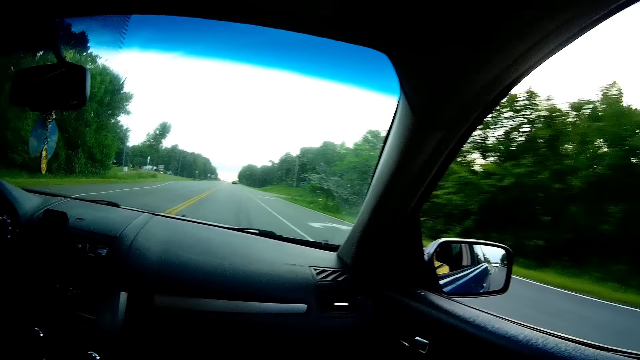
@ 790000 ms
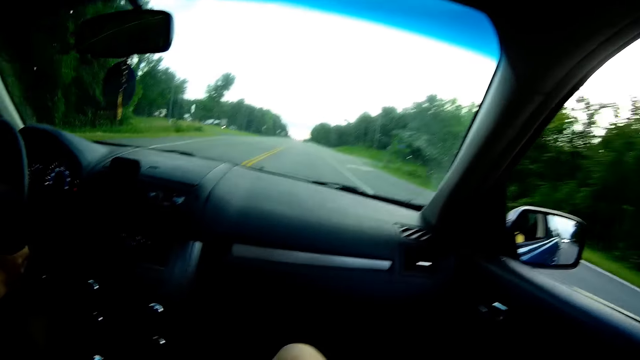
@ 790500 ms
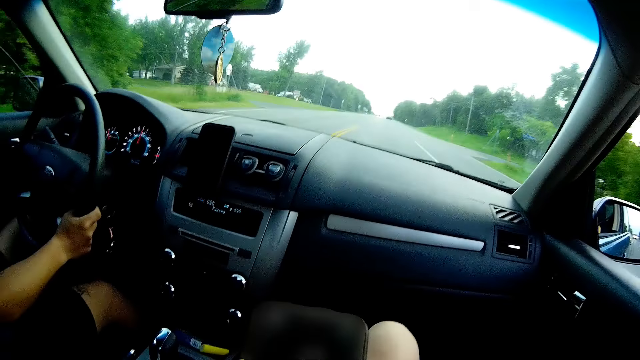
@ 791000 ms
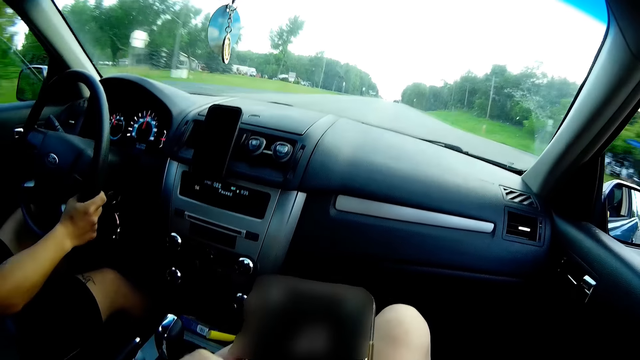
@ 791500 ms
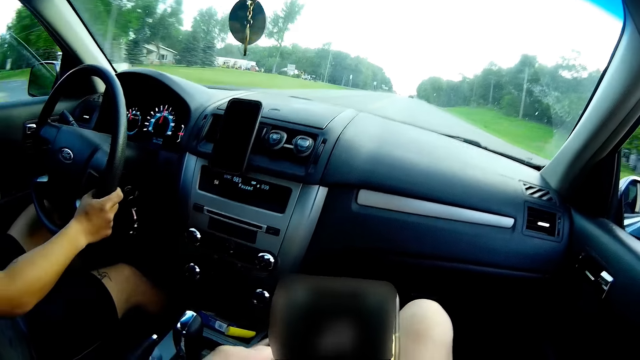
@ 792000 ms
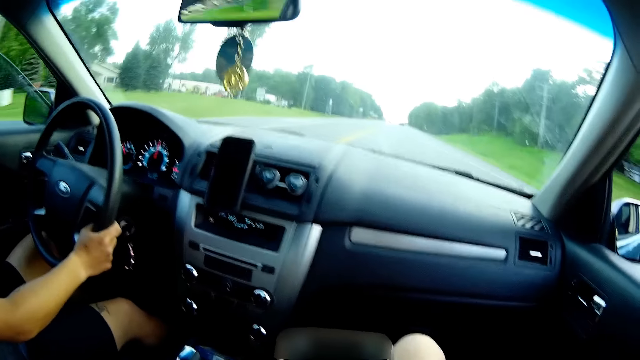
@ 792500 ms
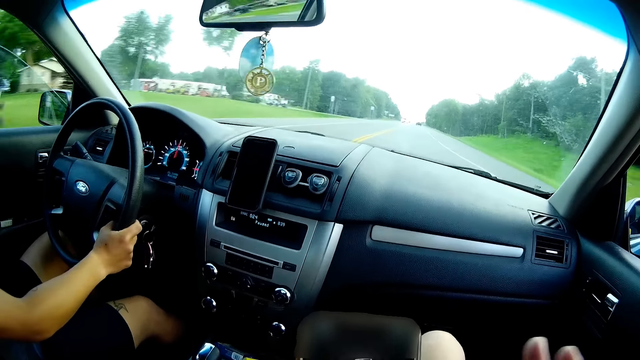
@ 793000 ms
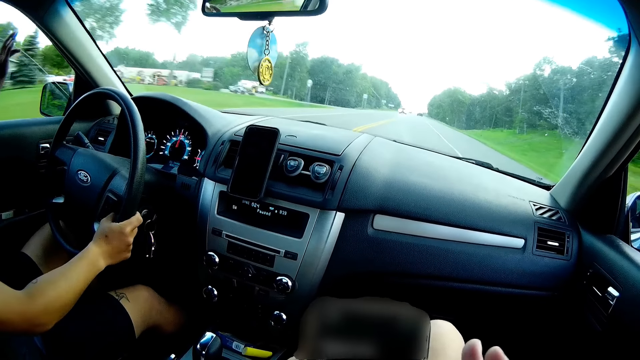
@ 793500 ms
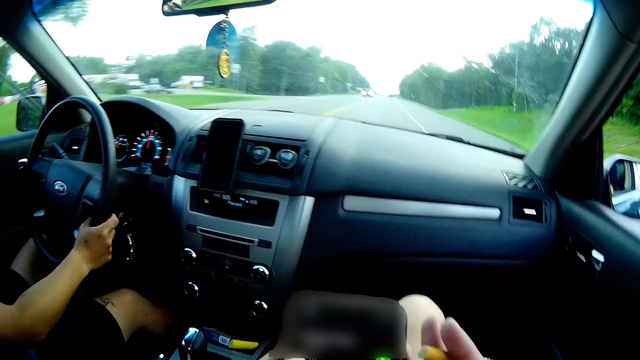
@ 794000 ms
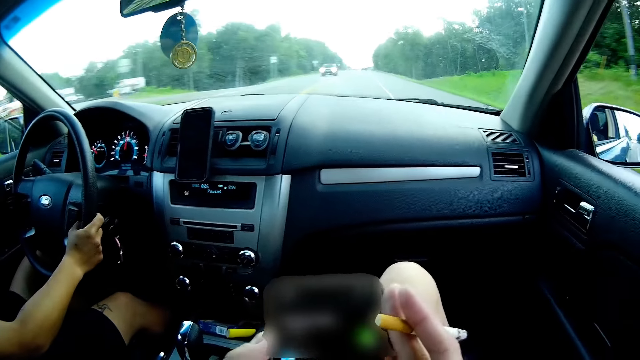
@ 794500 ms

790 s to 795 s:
The camera wearer presses the phone with her hands.

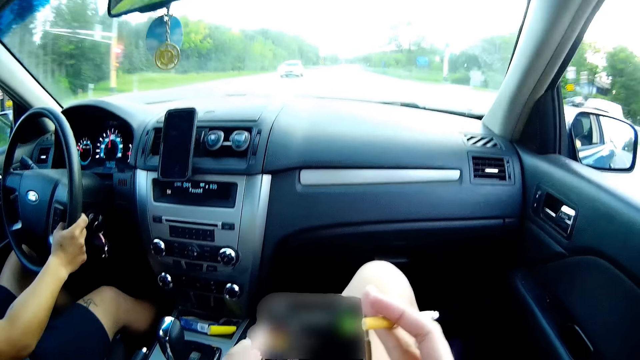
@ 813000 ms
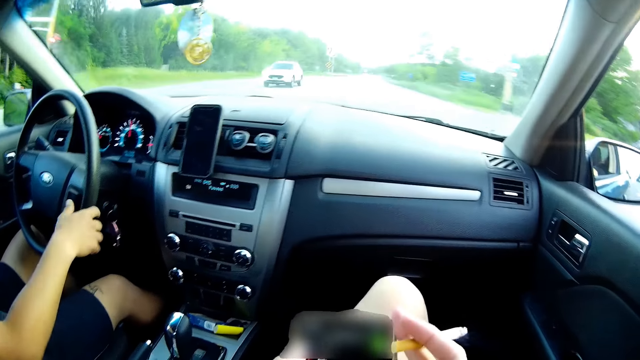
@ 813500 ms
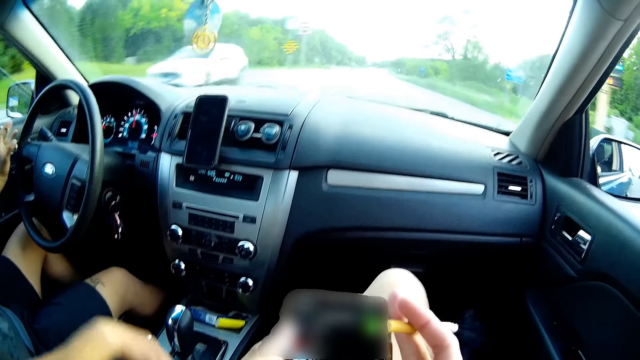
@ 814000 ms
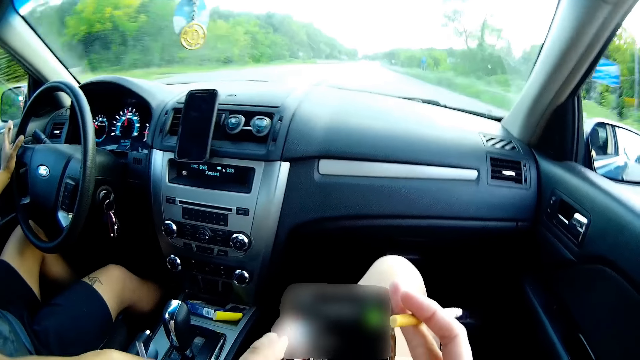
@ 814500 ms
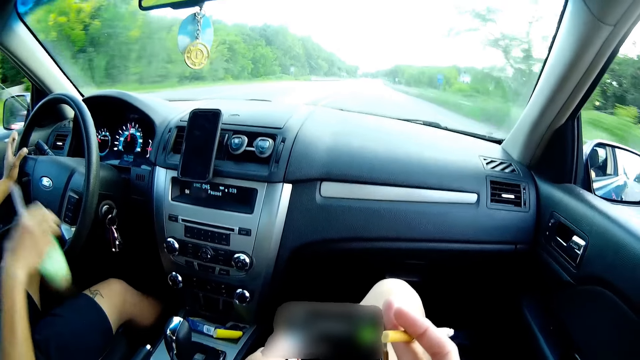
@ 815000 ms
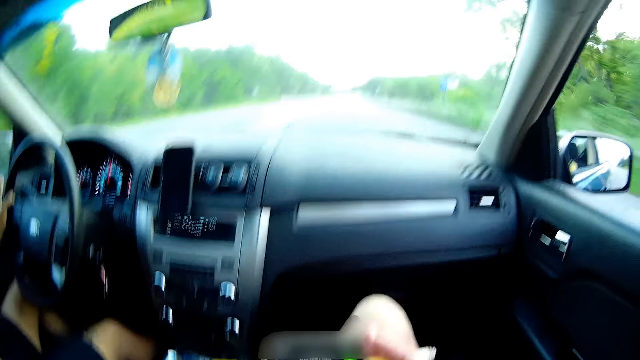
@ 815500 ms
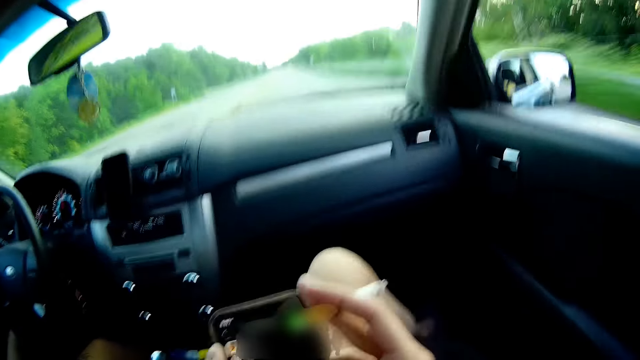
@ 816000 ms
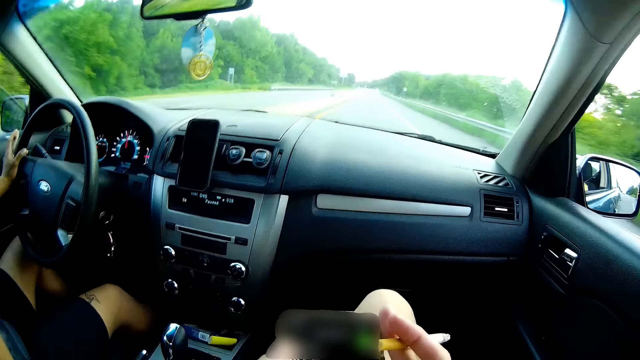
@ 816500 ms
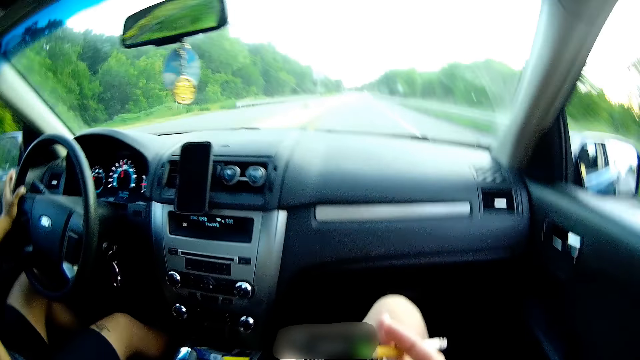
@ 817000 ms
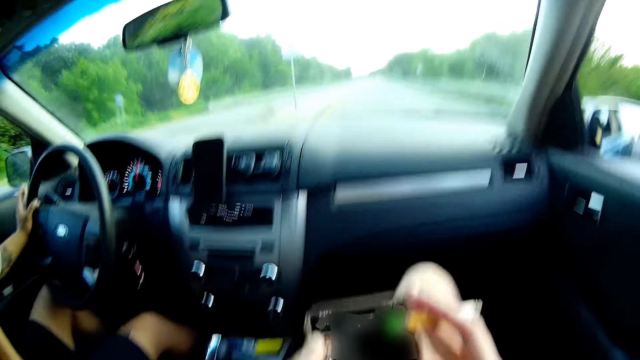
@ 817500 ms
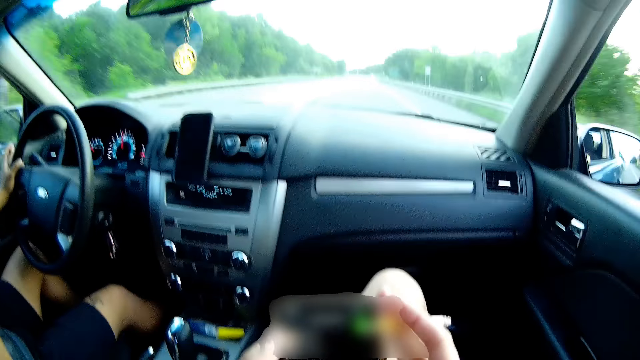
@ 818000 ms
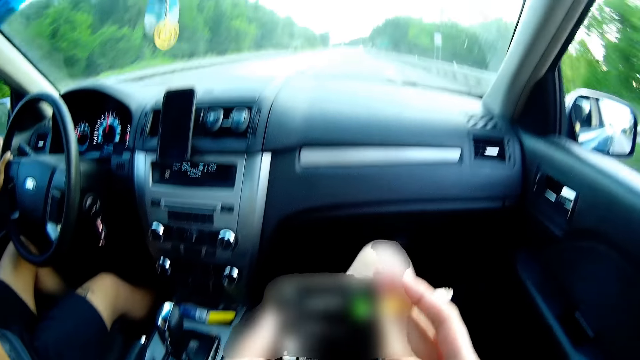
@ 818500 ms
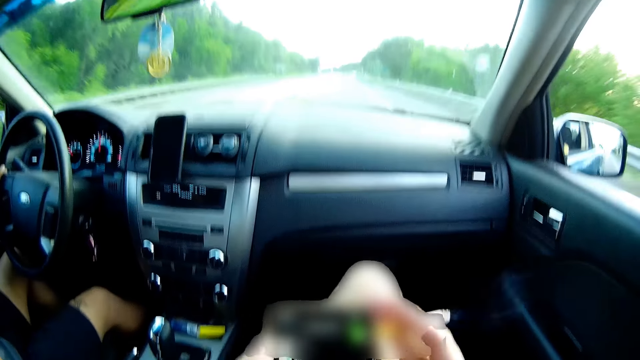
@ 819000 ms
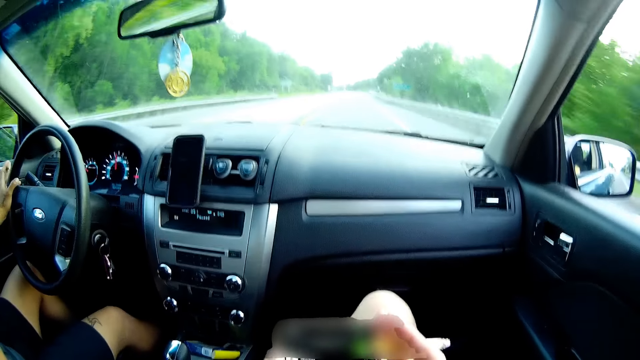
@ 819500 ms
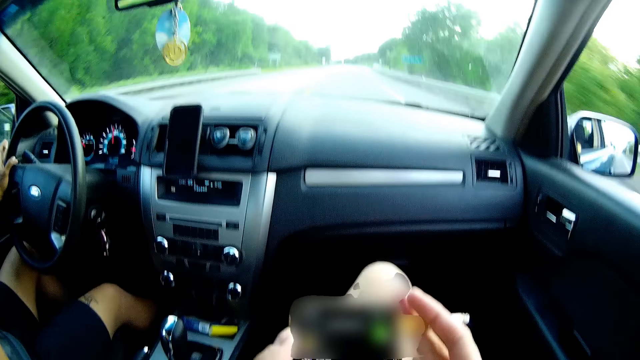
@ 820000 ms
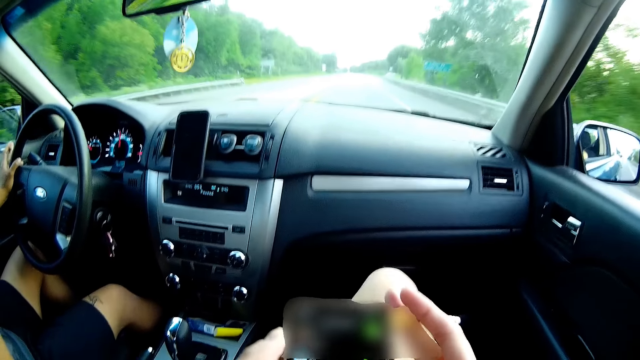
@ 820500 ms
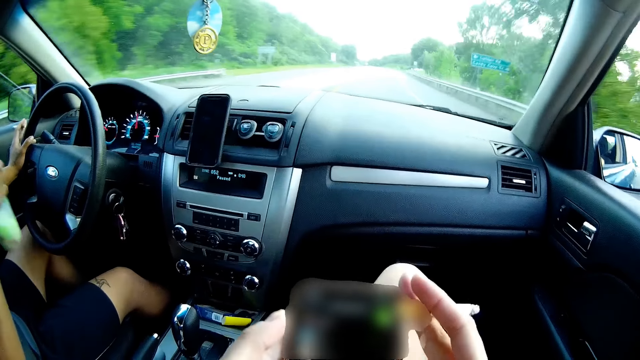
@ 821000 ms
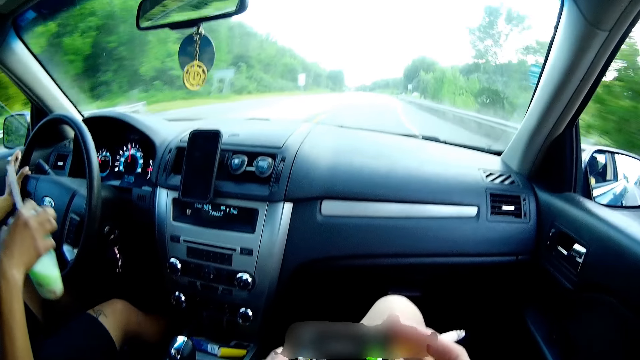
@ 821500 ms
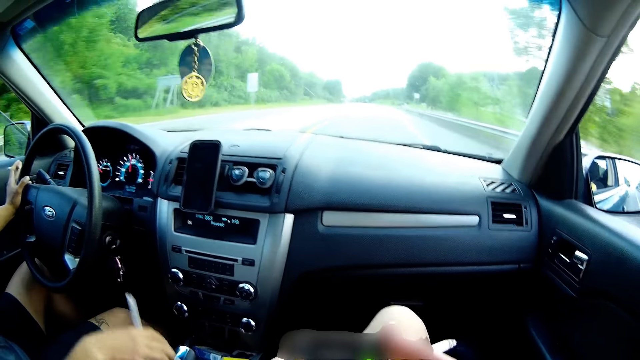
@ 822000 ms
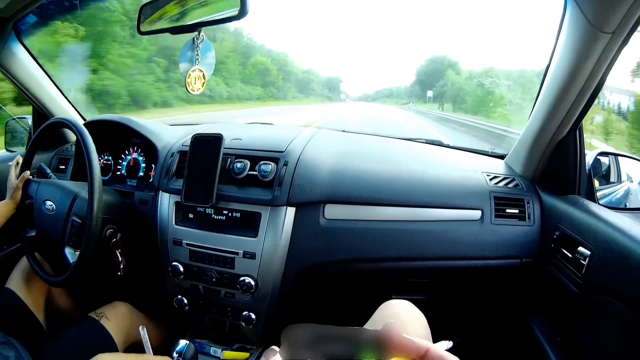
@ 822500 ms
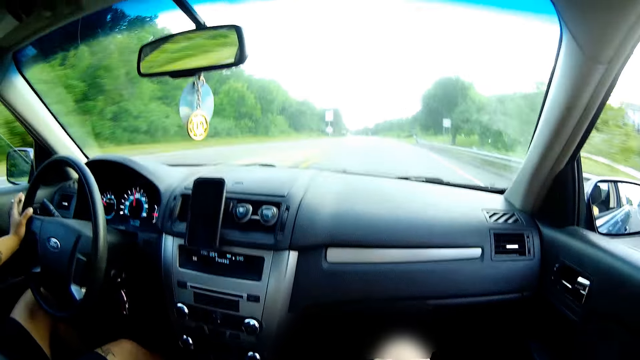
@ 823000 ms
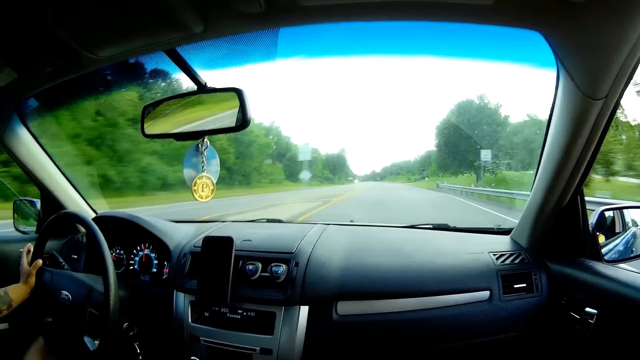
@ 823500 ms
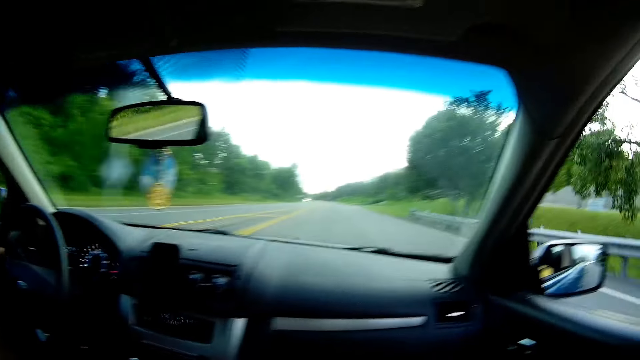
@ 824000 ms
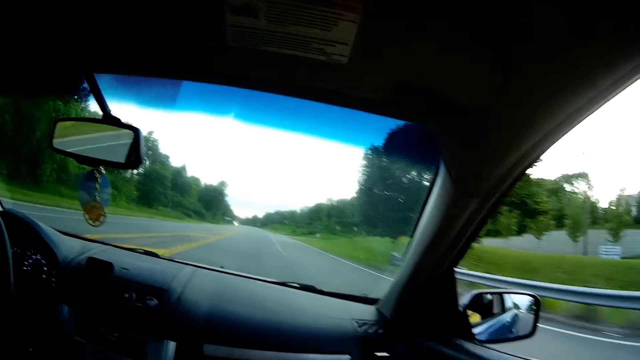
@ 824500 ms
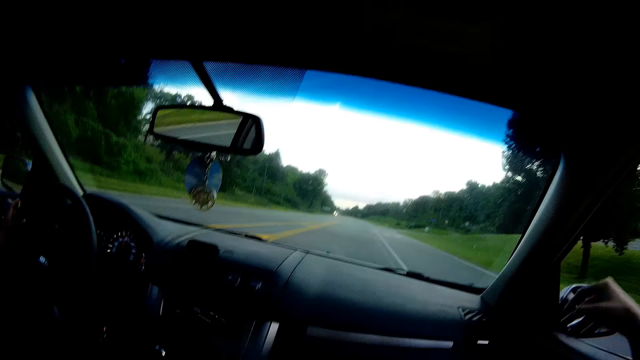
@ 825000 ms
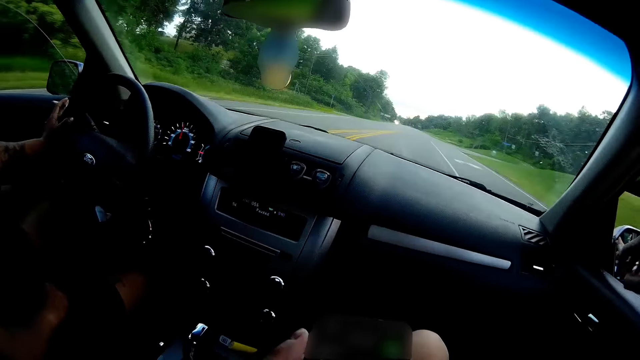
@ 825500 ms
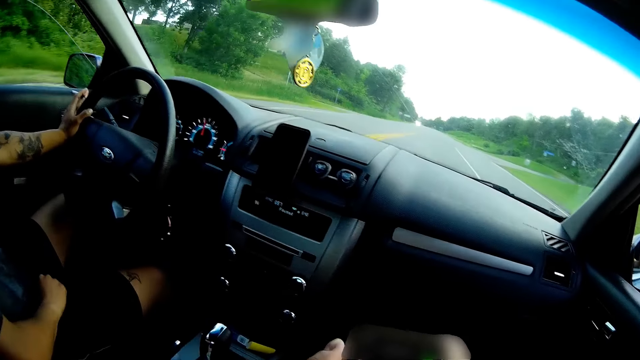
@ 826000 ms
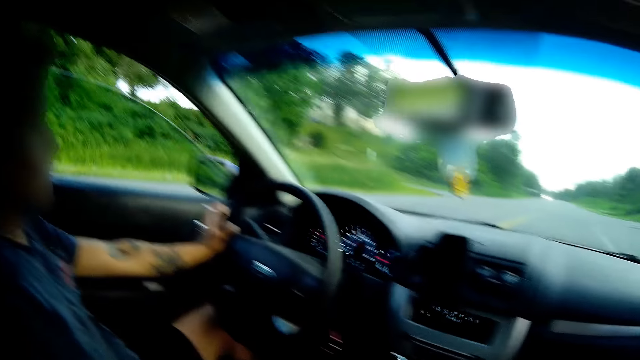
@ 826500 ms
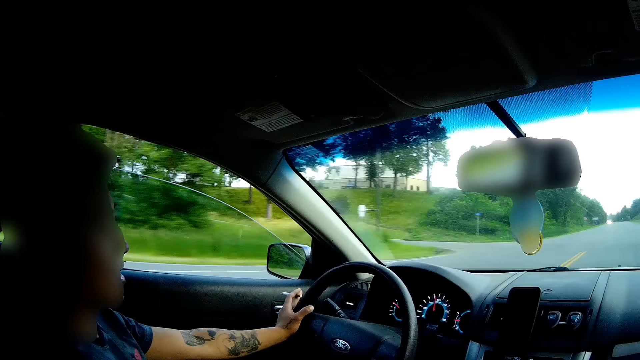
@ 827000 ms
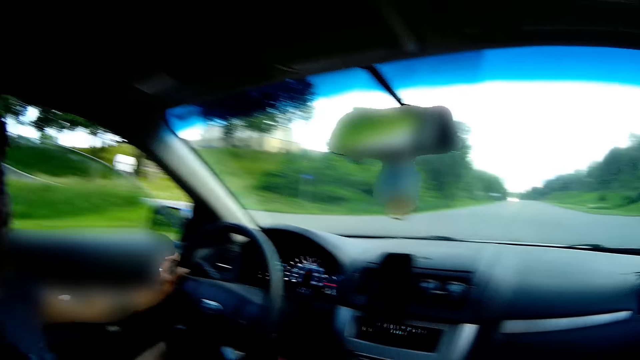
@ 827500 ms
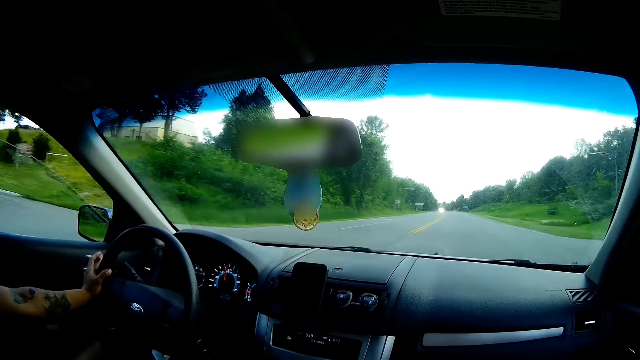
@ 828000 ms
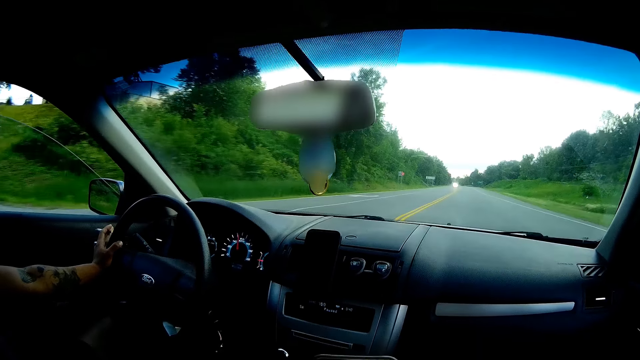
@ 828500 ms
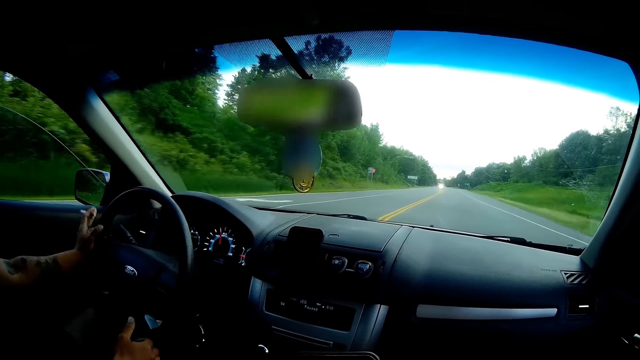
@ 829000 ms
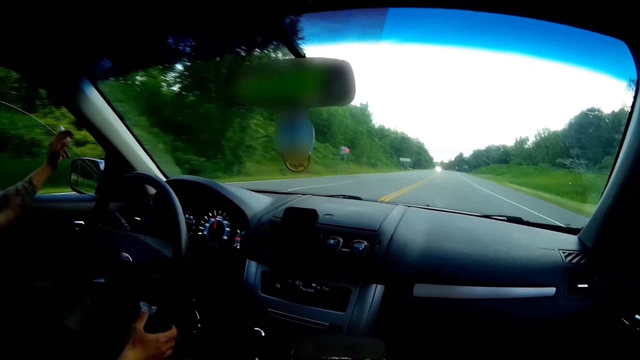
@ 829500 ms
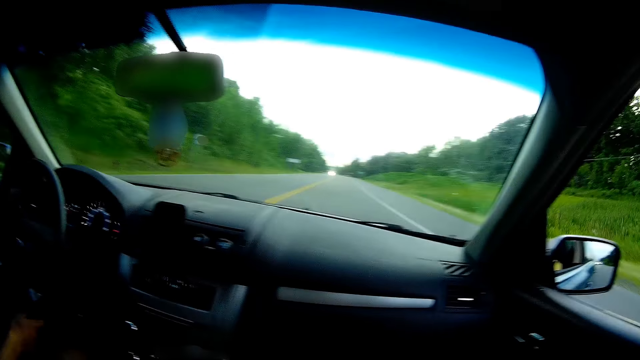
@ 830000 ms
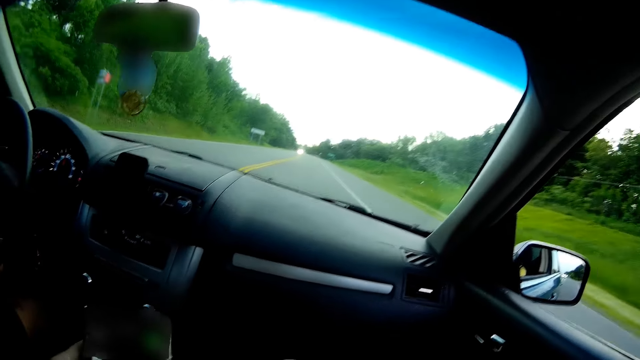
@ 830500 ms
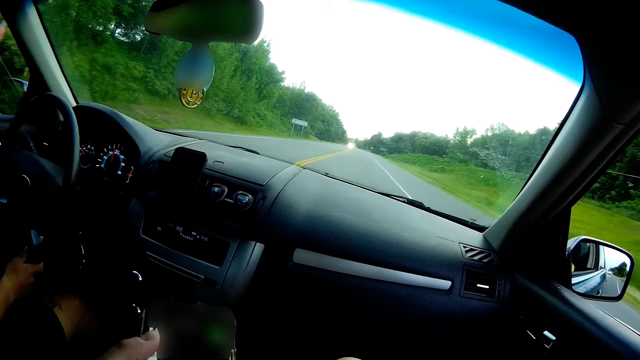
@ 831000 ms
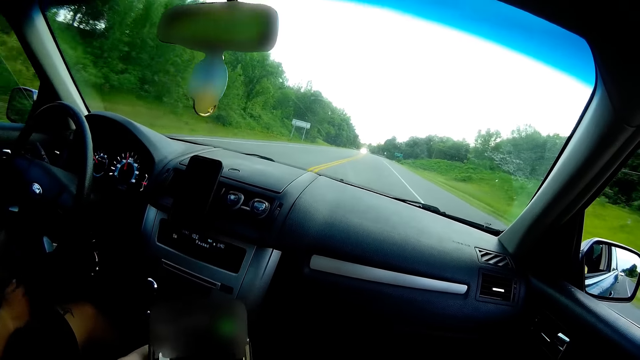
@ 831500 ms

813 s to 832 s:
A man picks the green cup of juice from the compartment with his right hand. He sips juice from the green cup of juice with his right hand. He drops the green cup of juice on the compartment with his right hand. The camera wearer interacts with the man. Another man puts his right hand on the steering wheel in the car, removes his left hand from the steering wheel in the car, and raises his left hand in the car.
